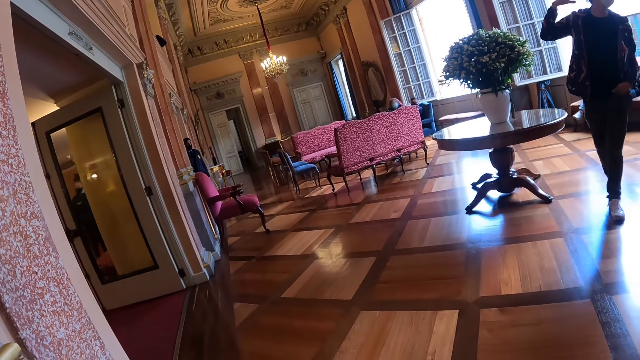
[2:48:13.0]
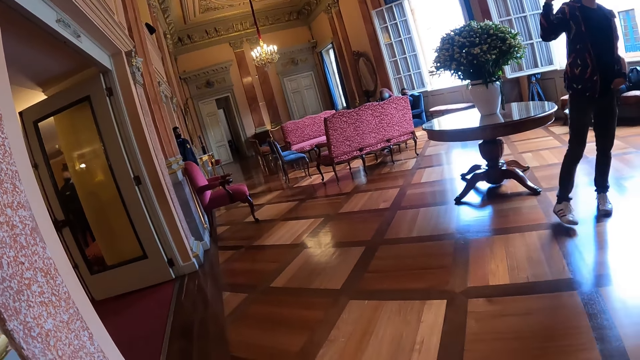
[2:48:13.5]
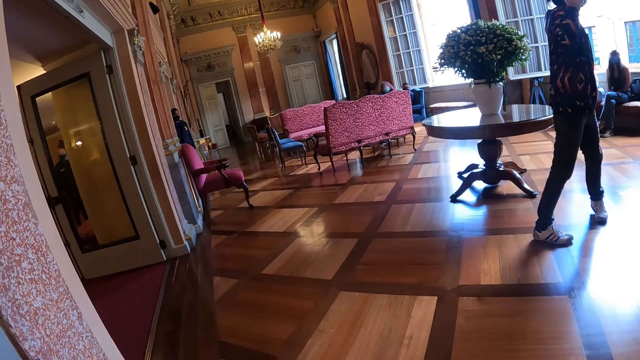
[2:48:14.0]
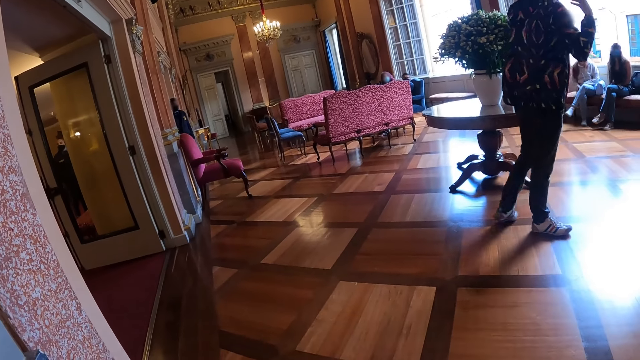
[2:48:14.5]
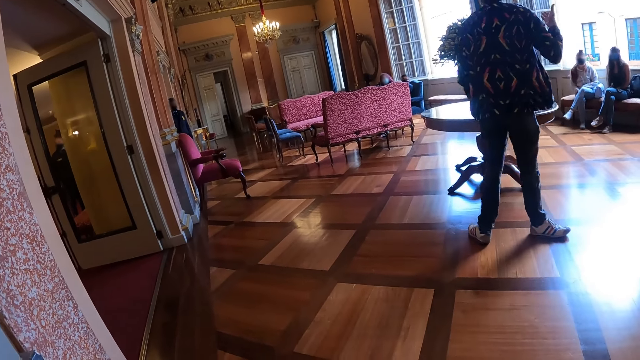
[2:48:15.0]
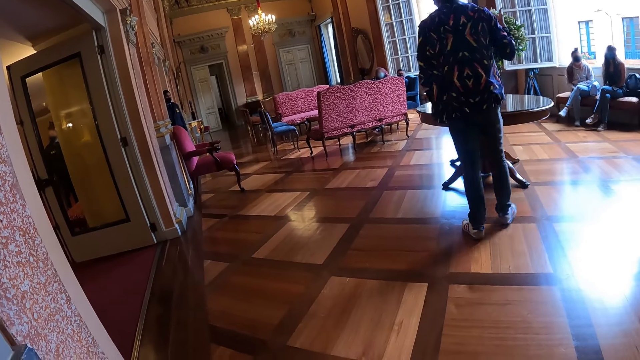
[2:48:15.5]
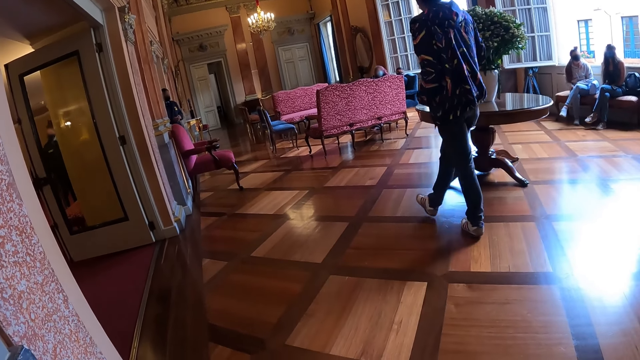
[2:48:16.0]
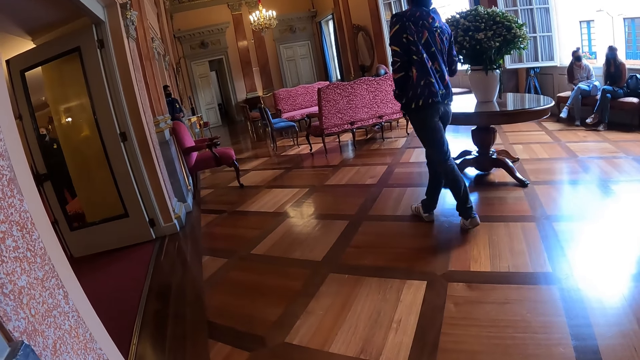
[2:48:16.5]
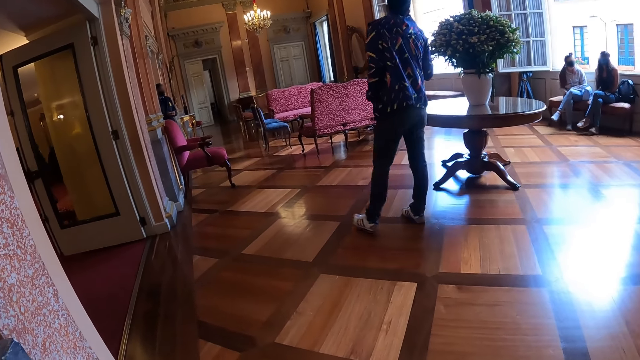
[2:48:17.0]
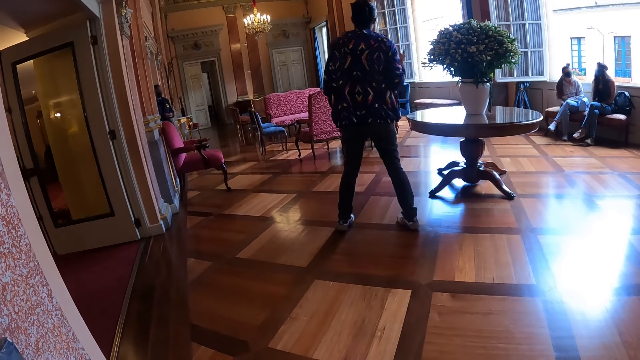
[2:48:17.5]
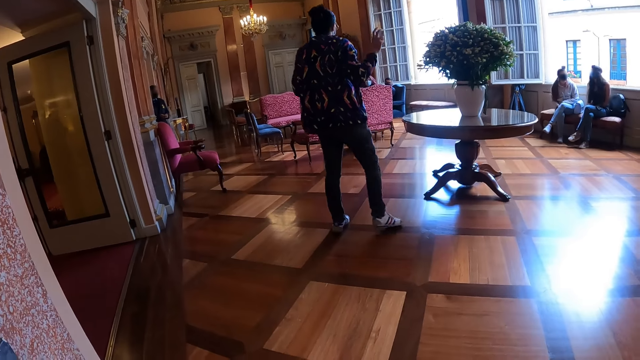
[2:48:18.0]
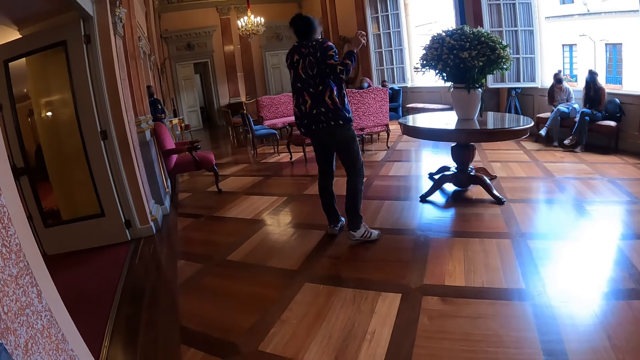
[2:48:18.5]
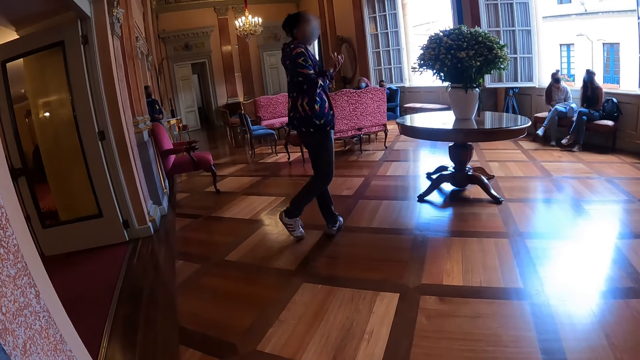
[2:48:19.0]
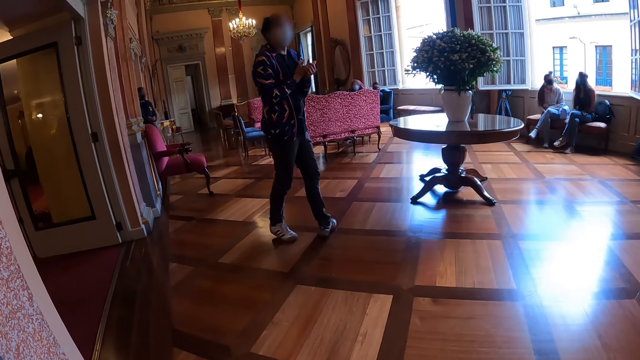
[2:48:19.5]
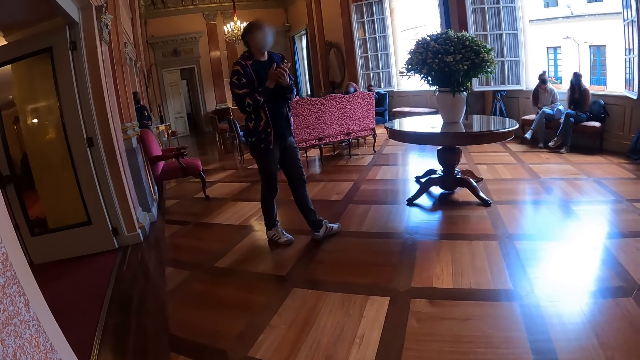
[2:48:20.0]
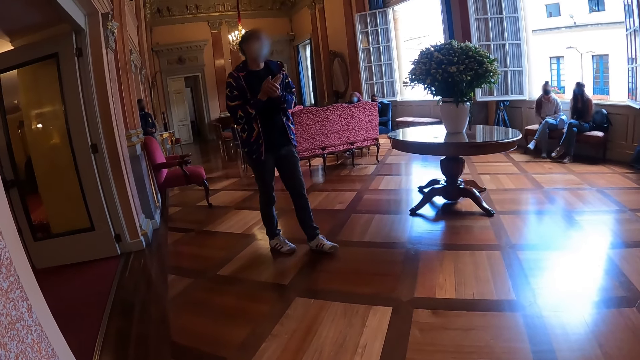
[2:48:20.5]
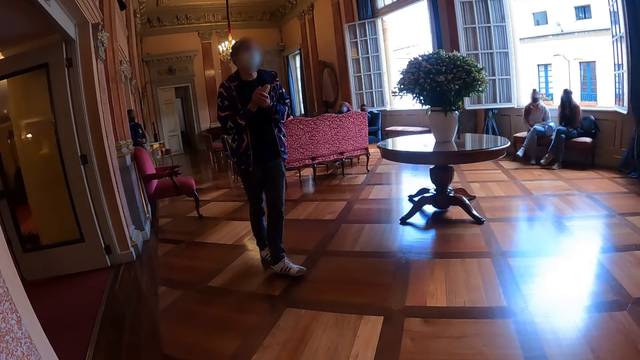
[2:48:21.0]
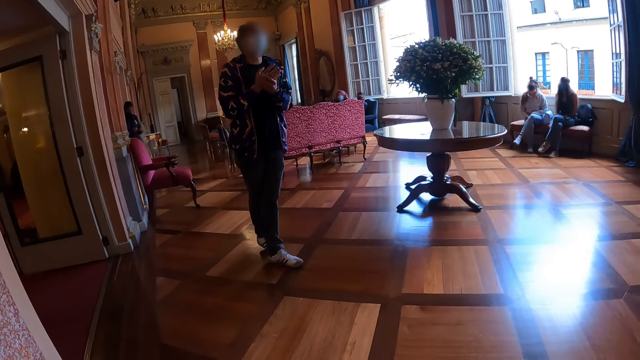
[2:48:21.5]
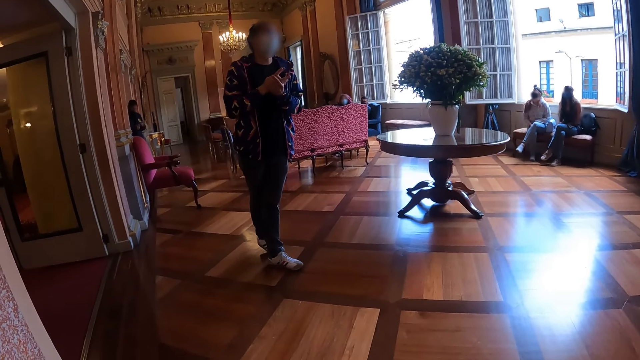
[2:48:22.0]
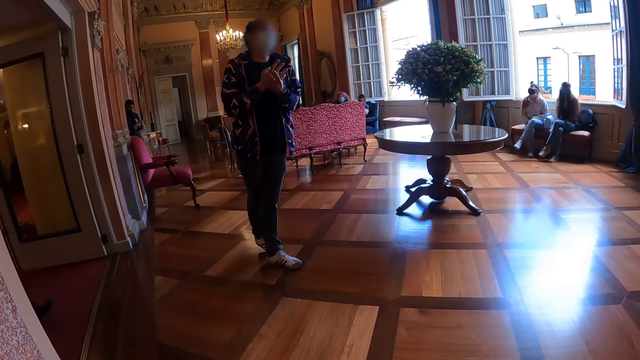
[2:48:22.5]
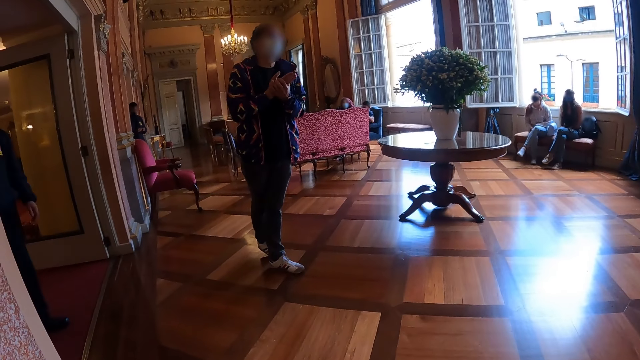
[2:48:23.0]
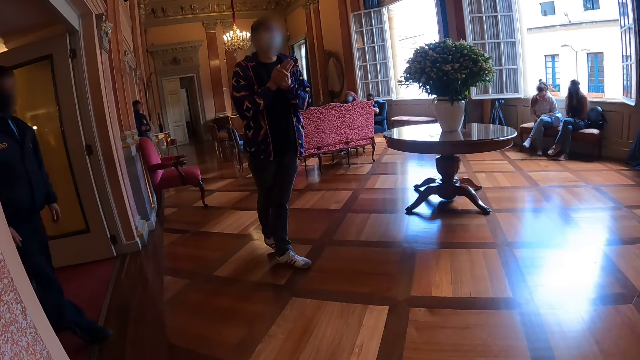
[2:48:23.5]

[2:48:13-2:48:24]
The camera wearer looks at a man. The man walks about the room. The man instructs the group.

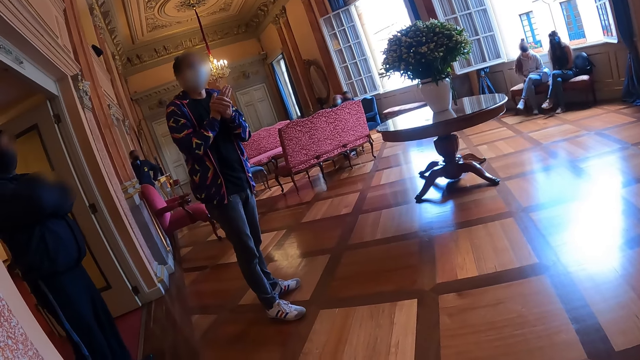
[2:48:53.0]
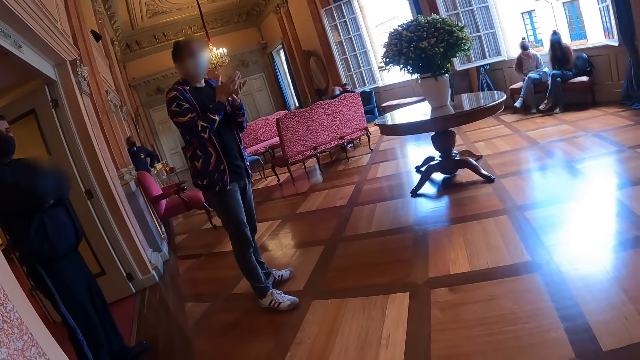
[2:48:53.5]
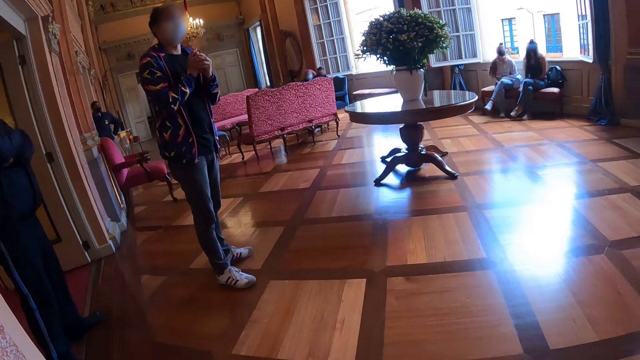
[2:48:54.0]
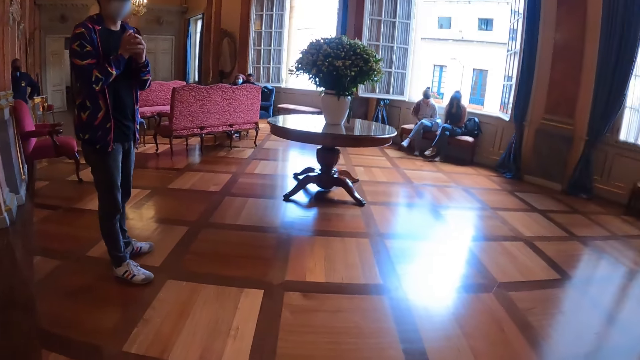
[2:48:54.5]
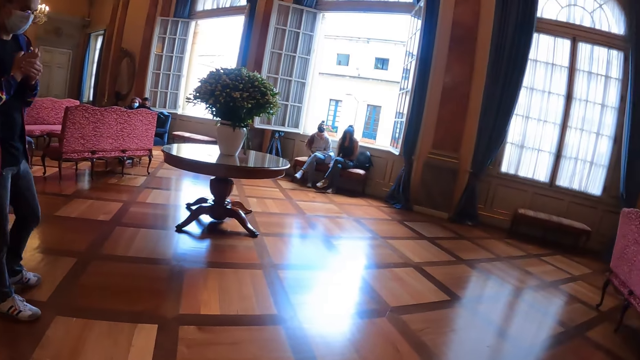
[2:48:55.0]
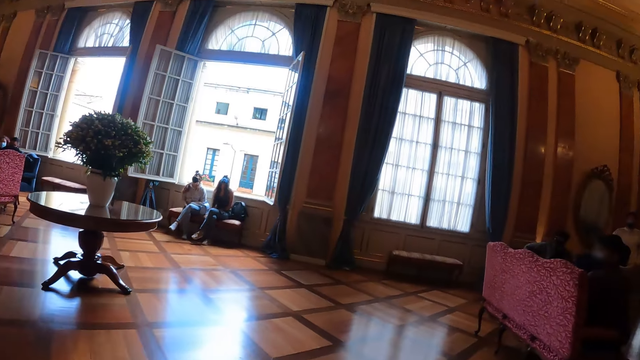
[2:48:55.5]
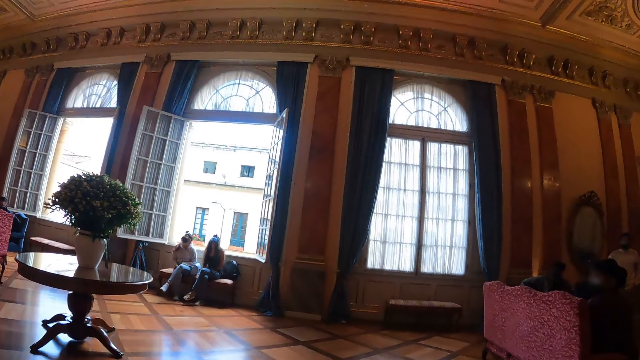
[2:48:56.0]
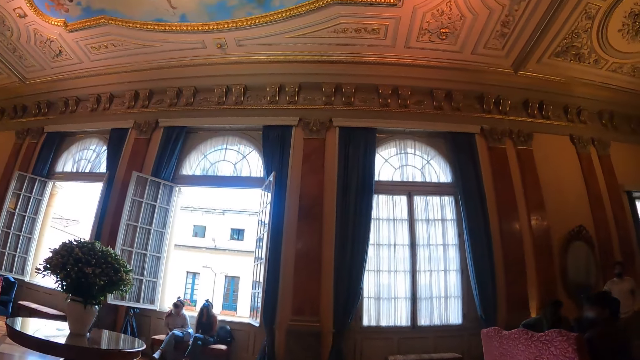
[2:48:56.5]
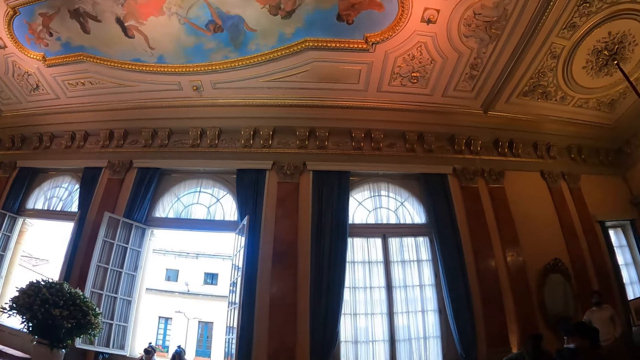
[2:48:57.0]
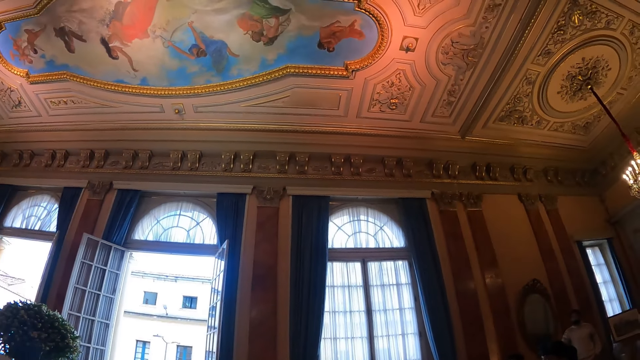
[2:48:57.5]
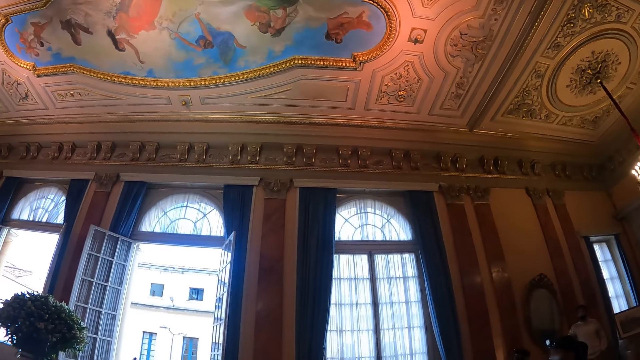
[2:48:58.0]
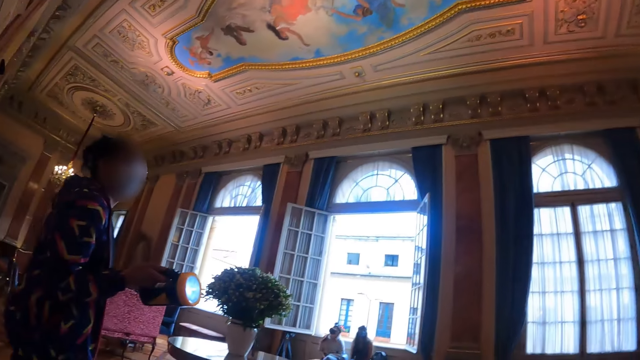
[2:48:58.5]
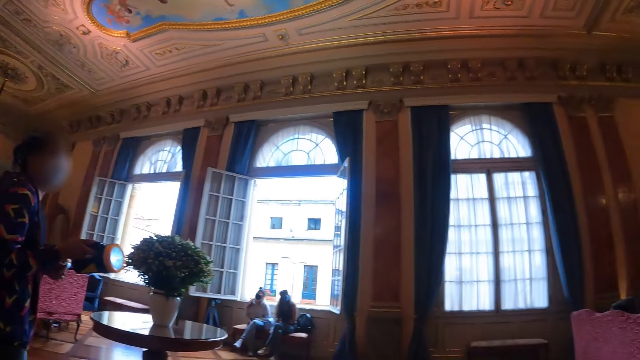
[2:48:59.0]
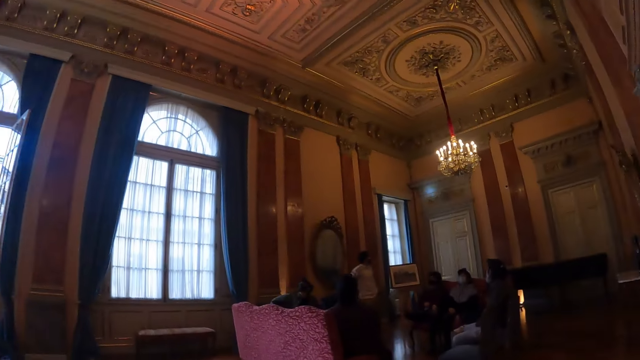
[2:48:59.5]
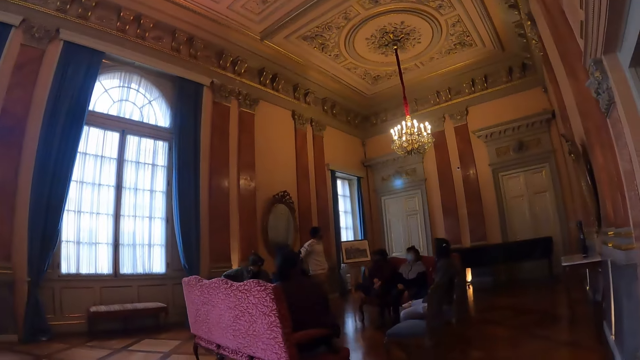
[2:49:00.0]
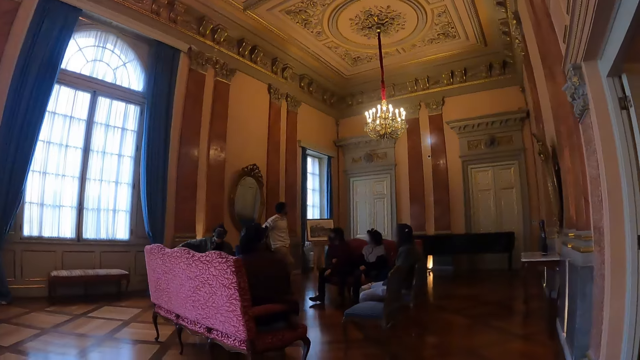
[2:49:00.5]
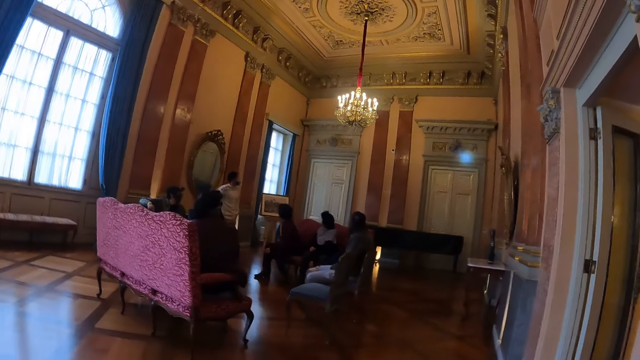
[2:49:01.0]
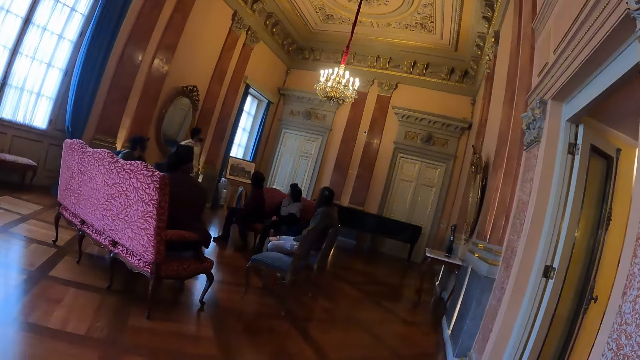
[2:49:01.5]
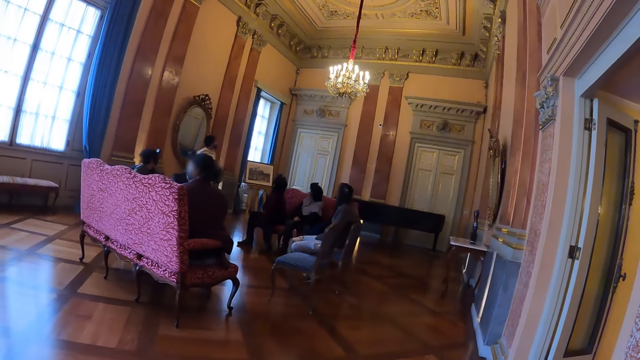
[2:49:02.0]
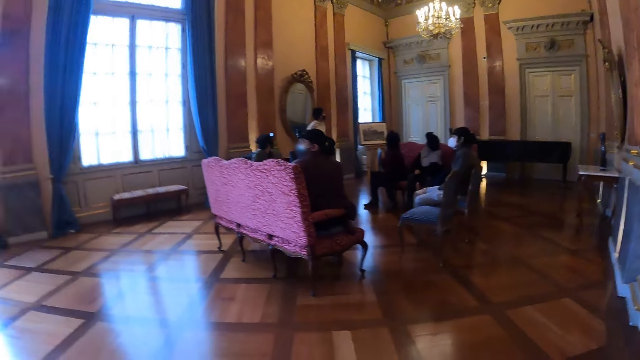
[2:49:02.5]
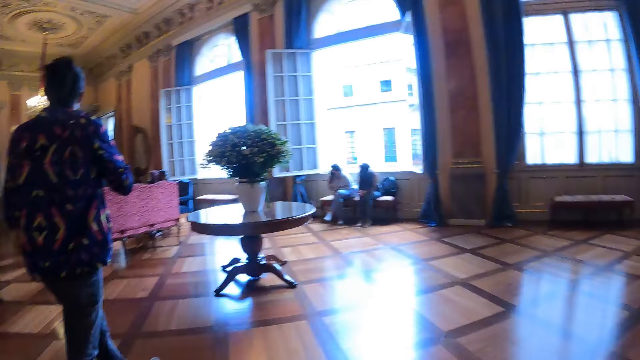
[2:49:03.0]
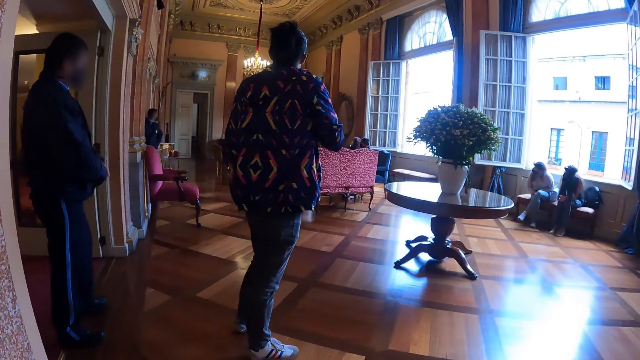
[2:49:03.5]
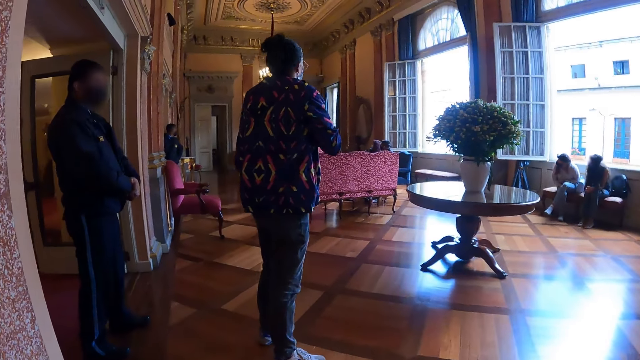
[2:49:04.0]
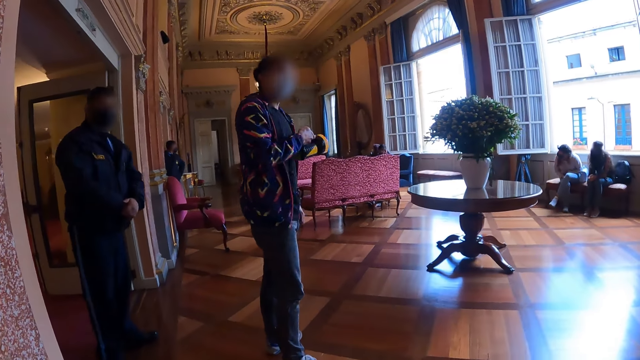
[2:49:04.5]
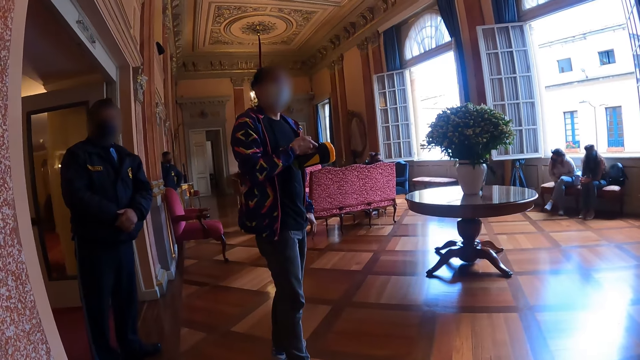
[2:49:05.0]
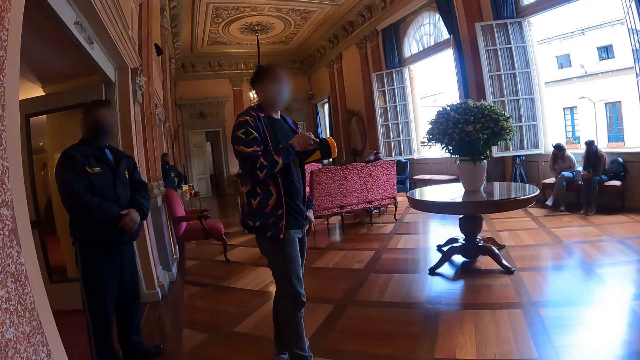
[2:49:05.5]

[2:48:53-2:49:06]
The camera wearer looks around. A man lights a torch. The man reflects light from the flashlight on the walls. The camera wearer turns towards the light. The man reflects light from the flashlight on the walls. The camera wearer looks at the spotlight. They turn towards the light. The man reflects light from the flashlight on the walls. The camera wearer looks at the spotlight. The man instructs the group. The camera wearer looks at the man.
